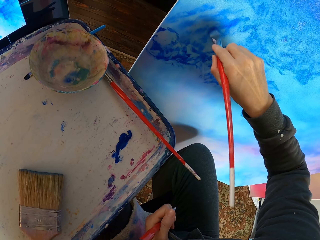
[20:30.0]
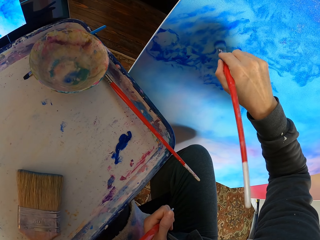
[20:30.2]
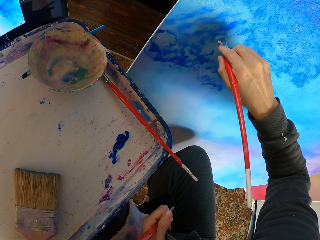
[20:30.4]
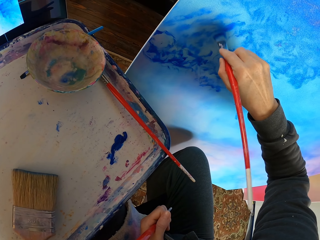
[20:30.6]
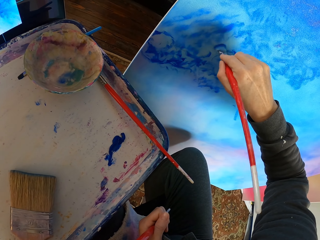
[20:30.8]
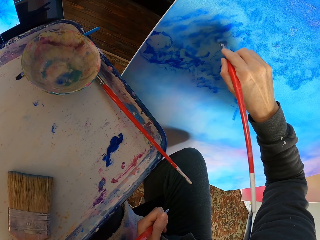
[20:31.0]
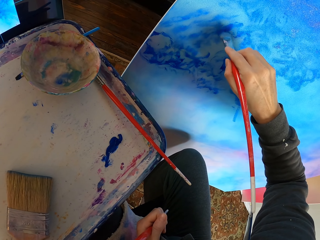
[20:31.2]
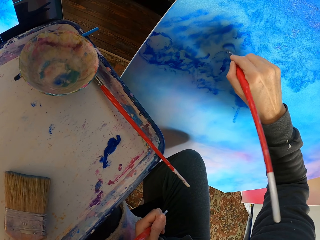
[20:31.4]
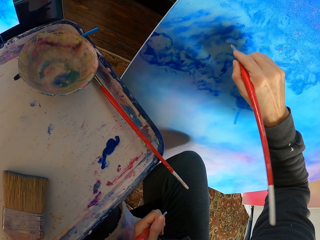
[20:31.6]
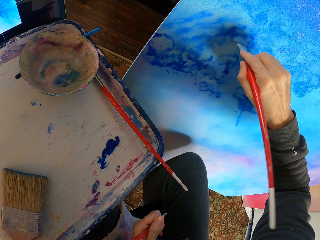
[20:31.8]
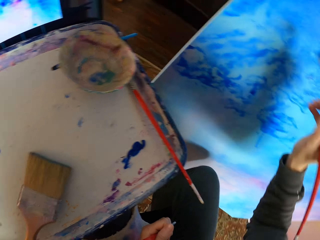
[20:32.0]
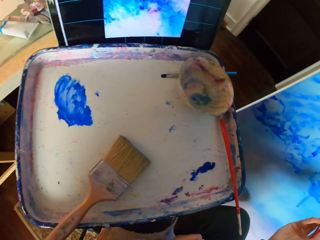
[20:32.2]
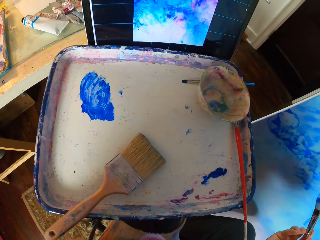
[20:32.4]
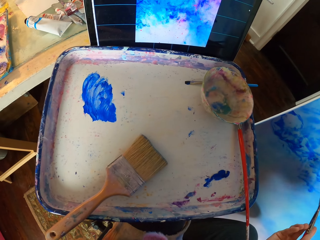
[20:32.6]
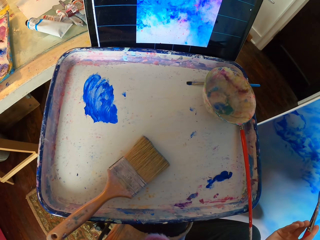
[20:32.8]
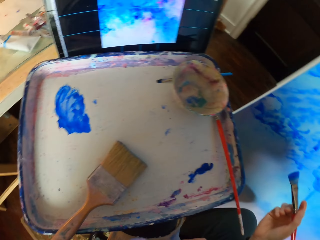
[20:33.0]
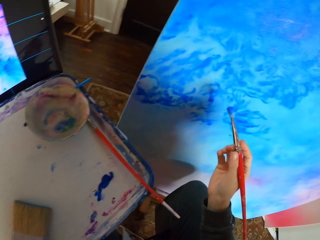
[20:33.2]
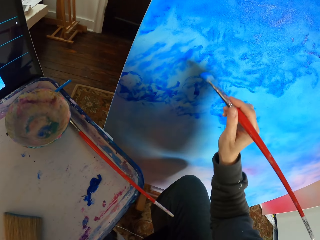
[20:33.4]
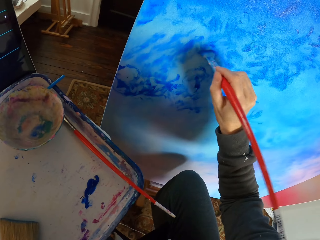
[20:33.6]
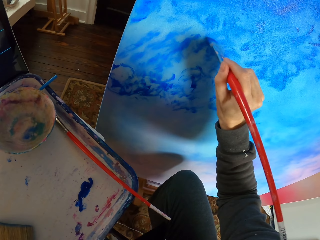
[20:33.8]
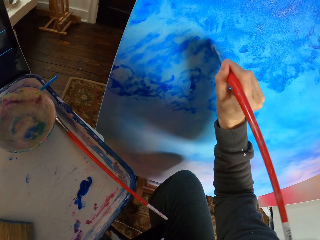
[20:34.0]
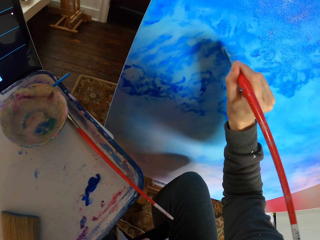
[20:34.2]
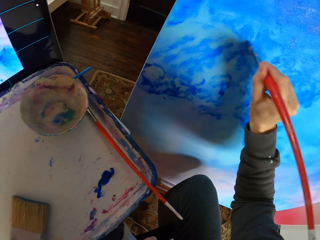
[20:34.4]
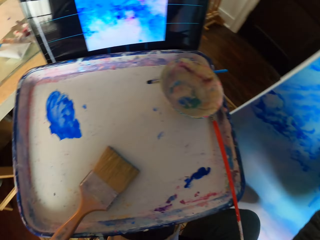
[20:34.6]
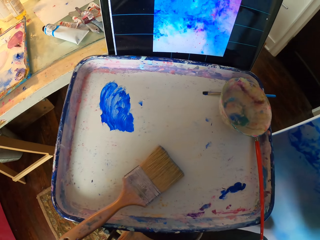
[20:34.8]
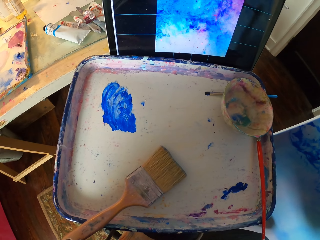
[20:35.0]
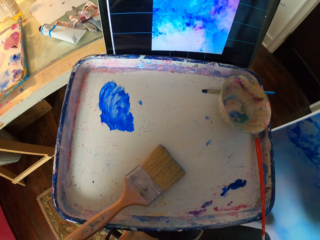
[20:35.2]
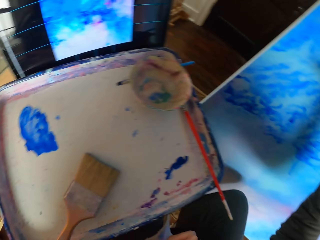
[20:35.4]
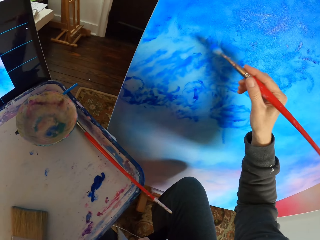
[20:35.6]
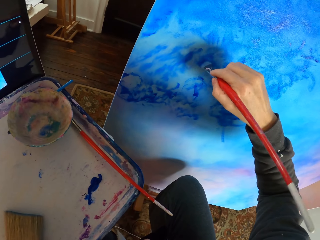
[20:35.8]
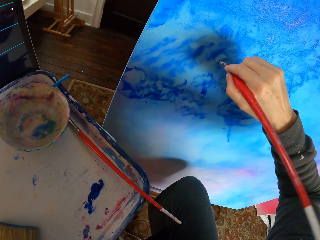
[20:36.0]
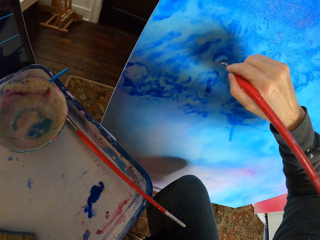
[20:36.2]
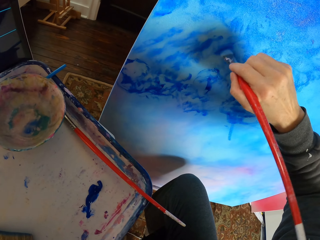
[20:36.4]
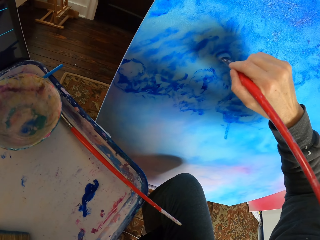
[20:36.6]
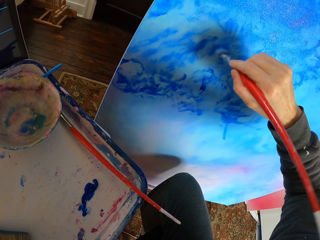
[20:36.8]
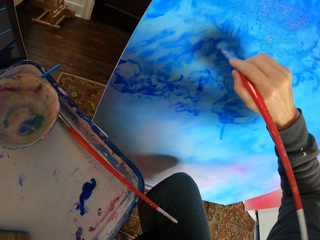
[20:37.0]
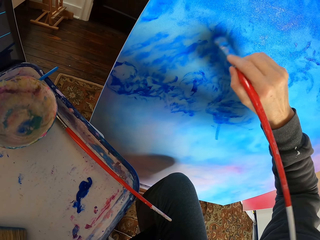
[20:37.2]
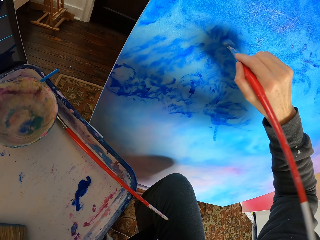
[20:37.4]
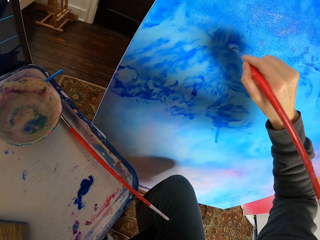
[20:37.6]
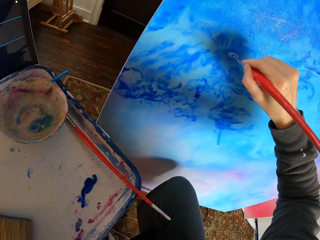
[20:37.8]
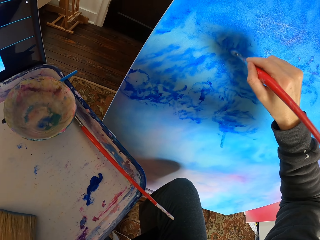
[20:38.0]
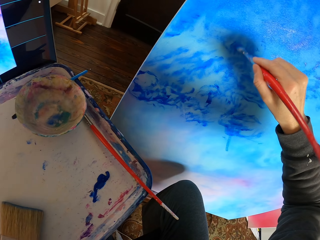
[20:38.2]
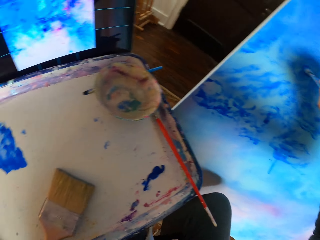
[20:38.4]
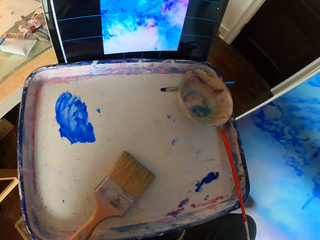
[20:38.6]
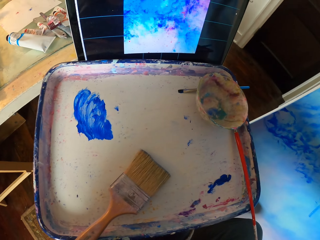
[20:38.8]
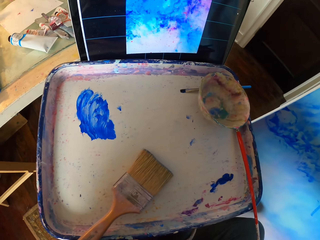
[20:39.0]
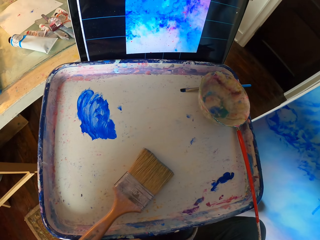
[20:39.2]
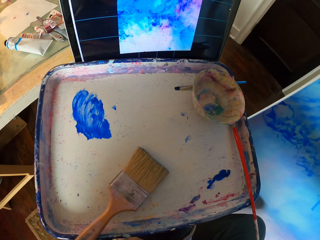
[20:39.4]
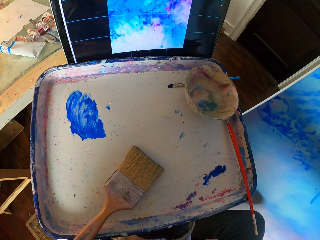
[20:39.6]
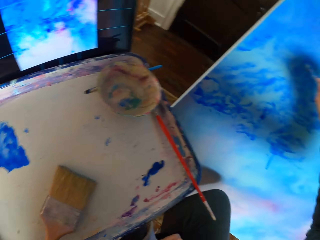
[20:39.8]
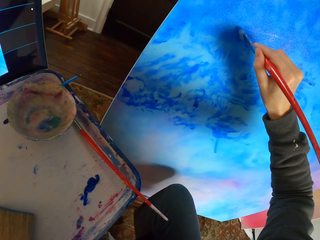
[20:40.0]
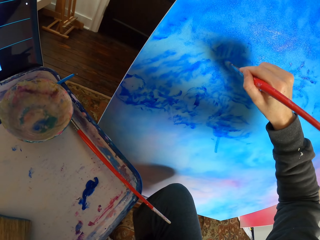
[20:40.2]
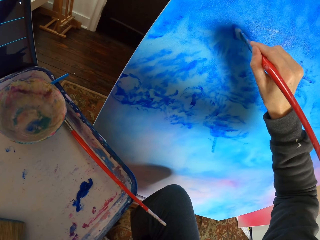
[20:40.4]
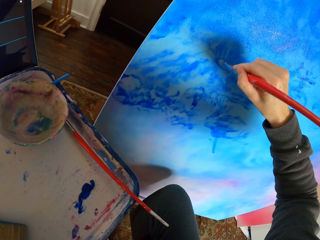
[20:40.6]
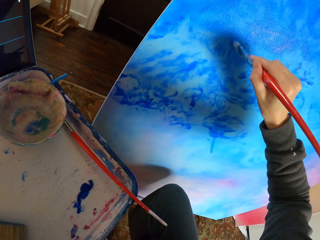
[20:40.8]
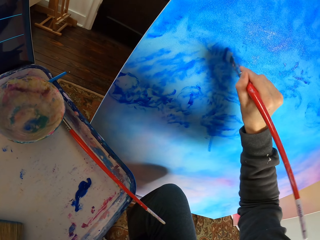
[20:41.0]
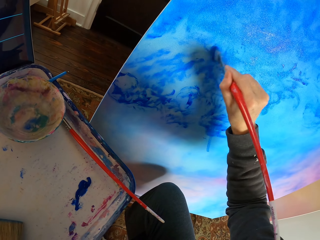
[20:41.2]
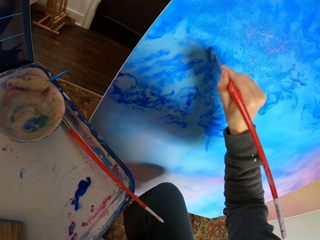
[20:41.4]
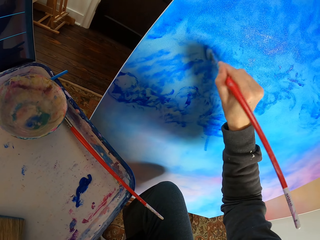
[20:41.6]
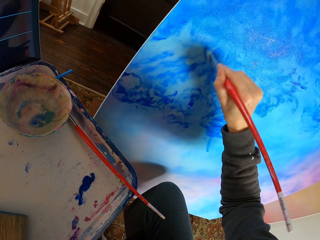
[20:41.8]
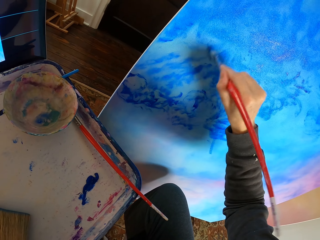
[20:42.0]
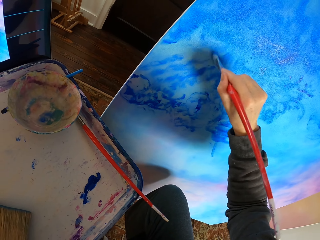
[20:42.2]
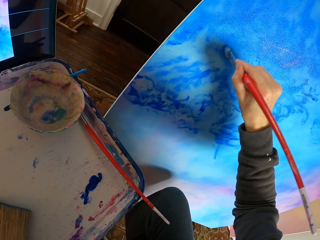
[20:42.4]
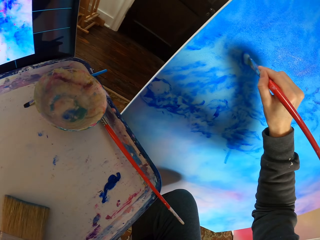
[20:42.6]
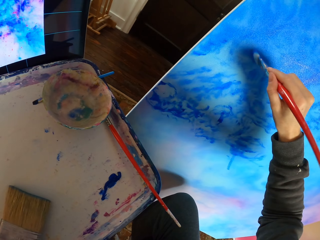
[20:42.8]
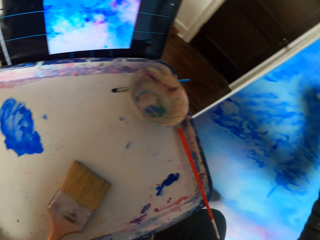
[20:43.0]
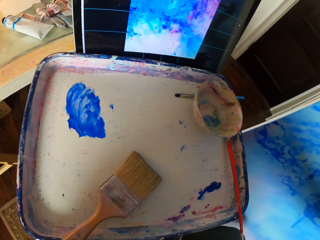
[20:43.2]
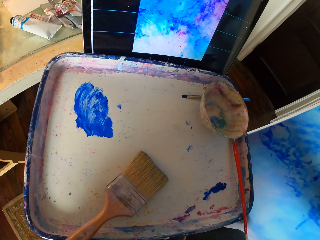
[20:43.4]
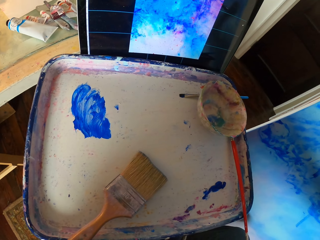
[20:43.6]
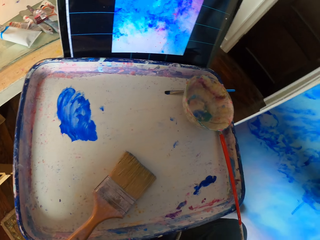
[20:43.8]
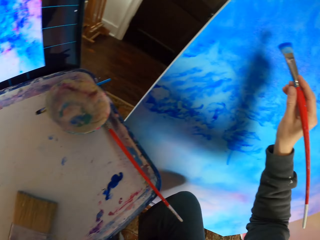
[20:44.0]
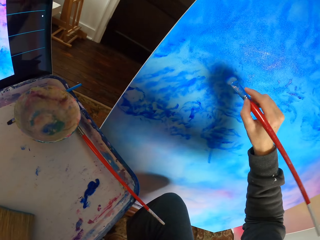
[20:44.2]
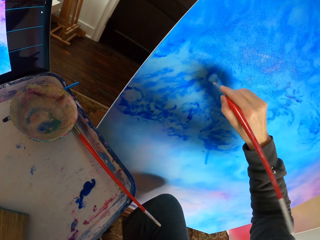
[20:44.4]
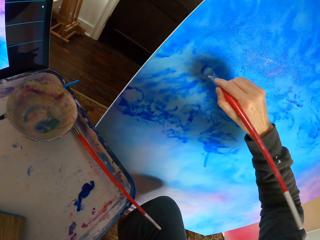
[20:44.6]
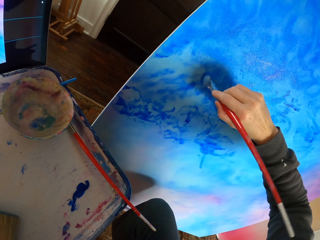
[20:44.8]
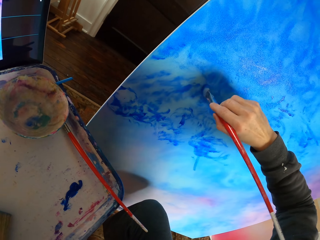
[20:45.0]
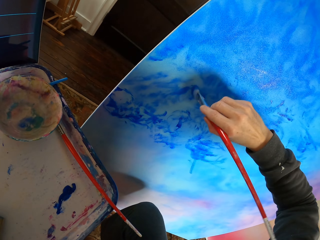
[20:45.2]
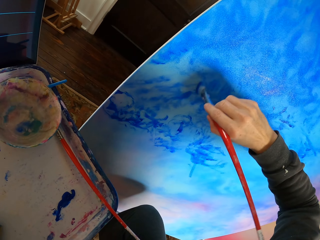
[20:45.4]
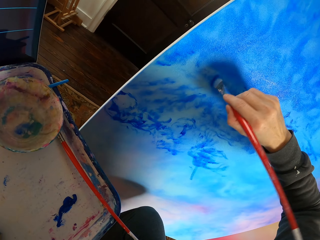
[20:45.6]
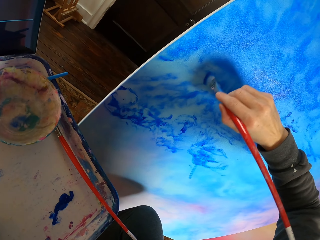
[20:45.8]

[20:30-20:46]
The camera wearer looks at the screen. They dry brush the art with the brush. They look at the screen. They dry brush the art with the brush. They look at the screen. They dry brush the art with the brush. They look at the screen. They dry brush the art with the brush.

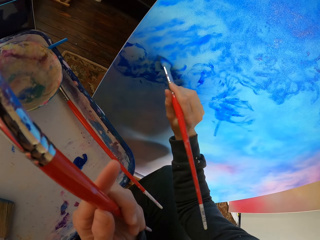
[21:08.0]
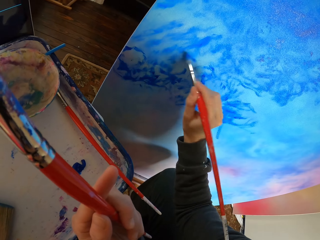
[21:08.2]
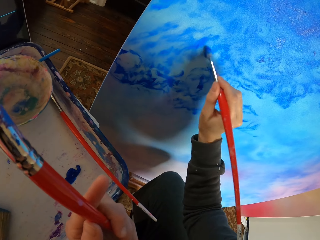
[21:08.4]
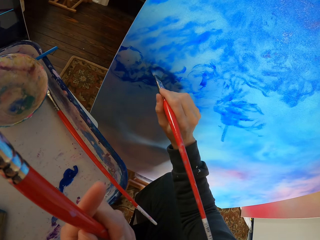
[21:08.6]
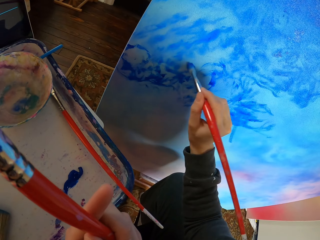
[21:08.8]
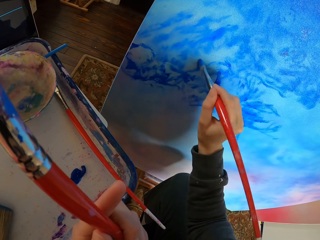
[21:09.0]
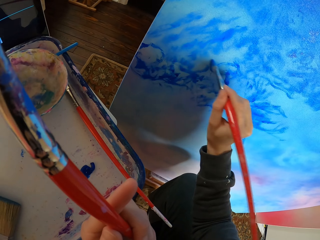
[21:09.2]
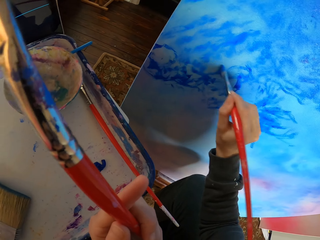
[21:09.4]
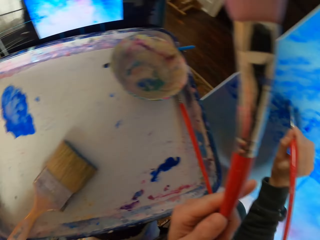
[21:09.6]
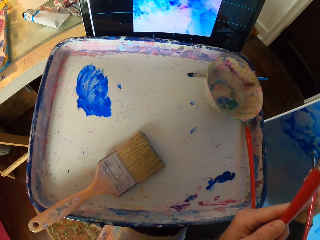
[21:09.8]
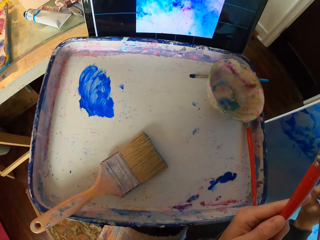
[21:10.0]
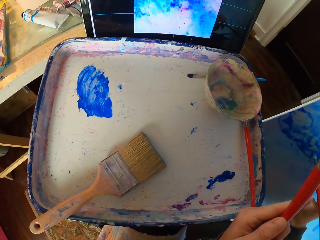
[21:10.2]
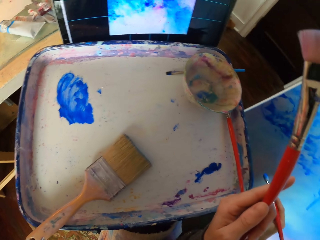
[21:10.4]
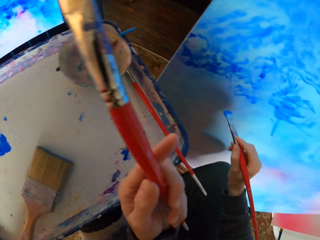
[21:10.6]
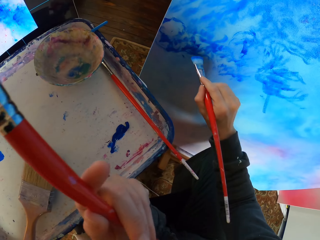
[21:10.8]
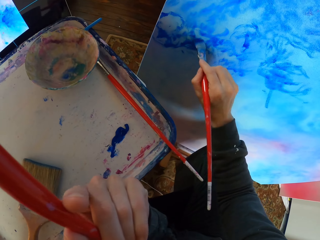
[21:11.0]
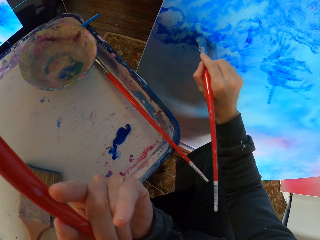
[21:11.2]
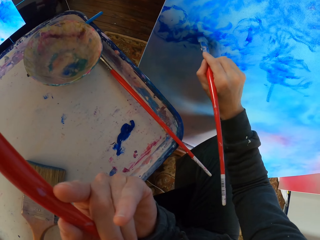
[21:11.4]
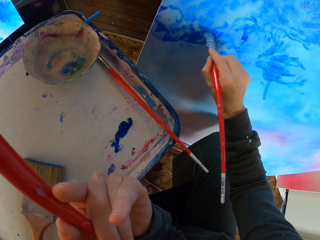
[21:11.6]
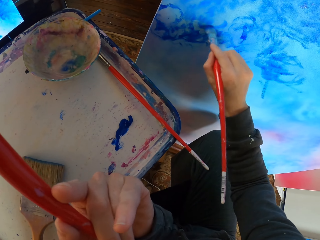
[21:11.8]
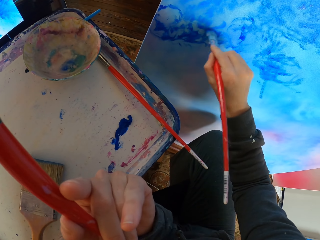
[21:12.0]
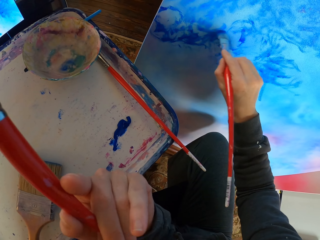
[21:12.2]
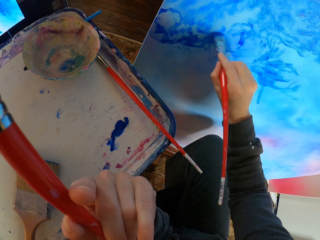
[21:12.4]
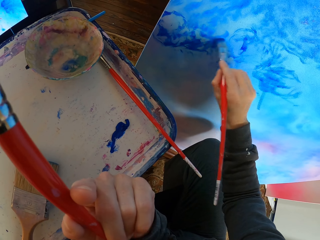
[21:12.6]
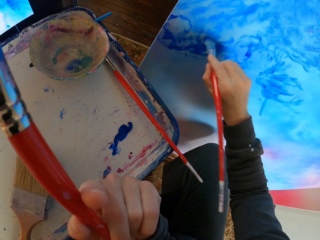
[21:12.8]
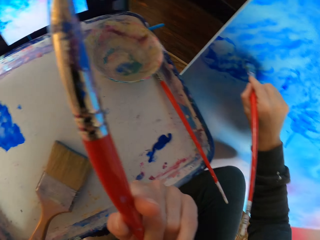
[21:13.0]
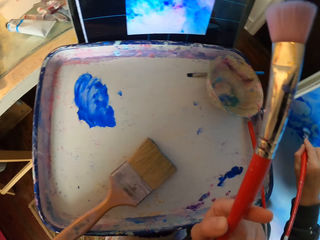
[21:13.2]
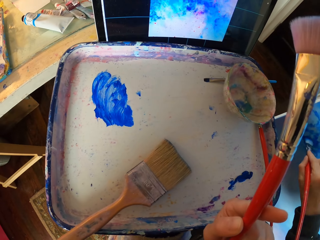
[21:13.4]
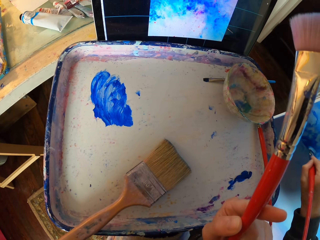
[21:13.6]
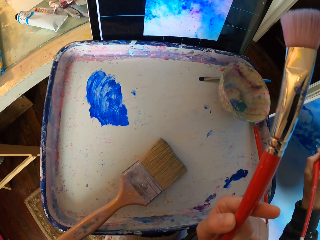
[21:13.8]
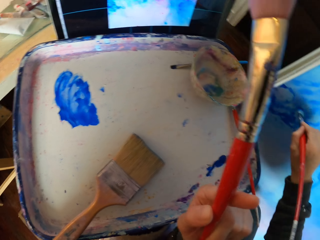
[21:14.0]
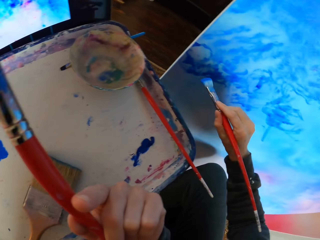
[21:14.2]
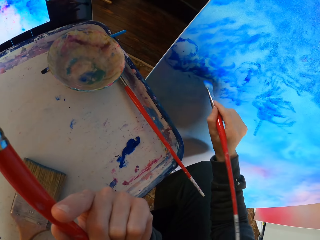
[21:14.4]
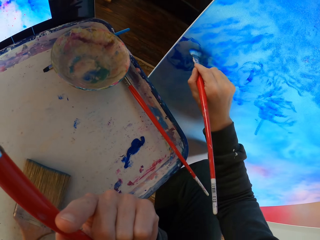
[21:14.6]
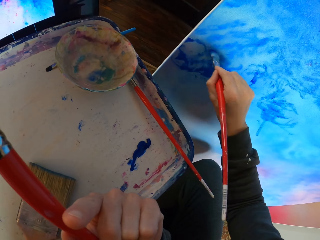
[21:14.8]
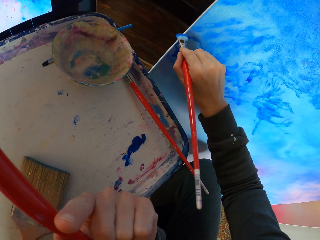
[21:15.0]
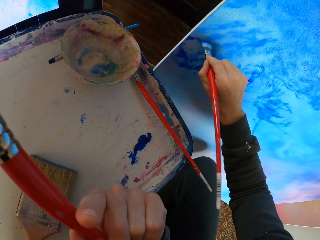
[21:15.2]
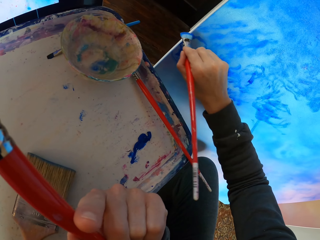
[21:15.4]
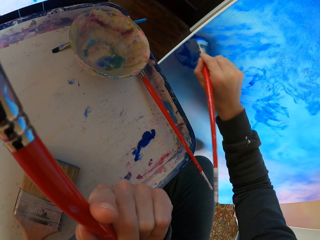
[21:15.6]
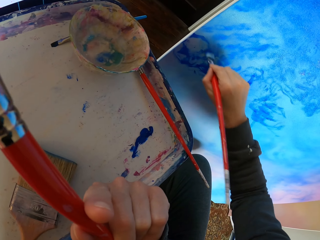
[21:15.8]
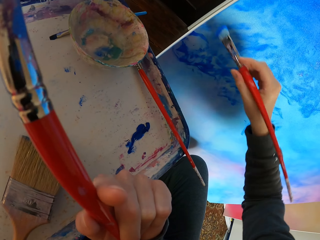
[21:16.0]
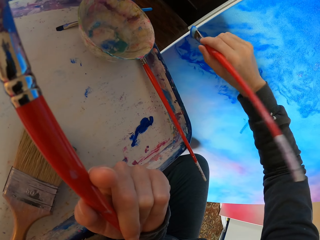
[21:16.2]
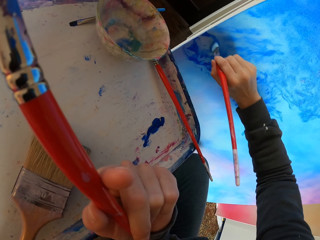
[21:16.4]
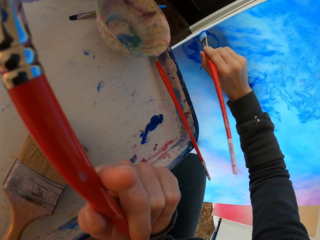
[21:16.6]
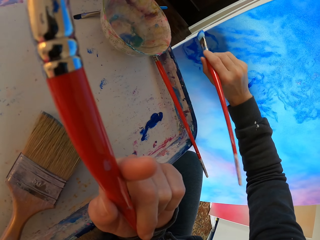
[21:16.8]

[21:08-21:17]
The camera wearer looks at the screen. They dry brush the art with the brush.
